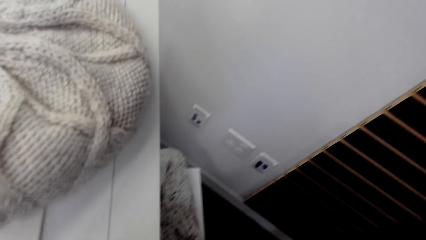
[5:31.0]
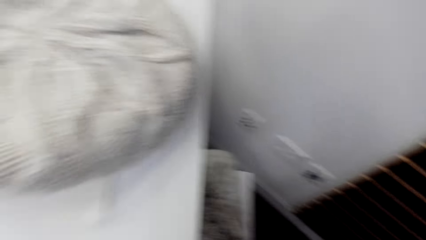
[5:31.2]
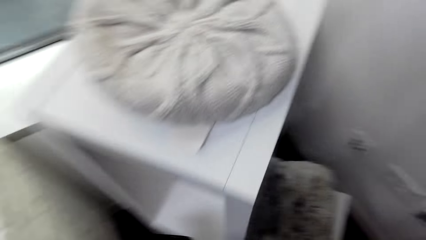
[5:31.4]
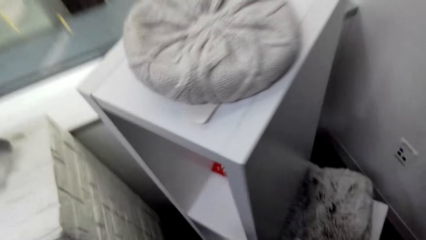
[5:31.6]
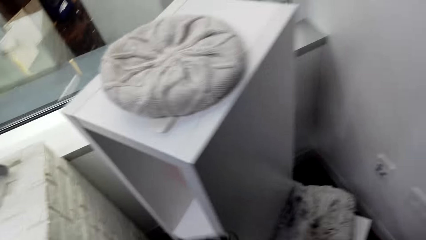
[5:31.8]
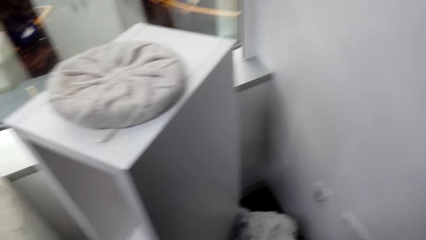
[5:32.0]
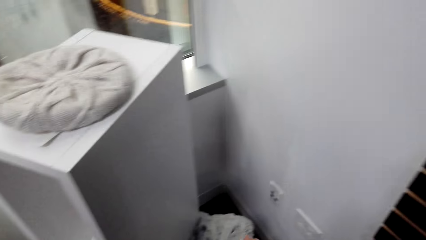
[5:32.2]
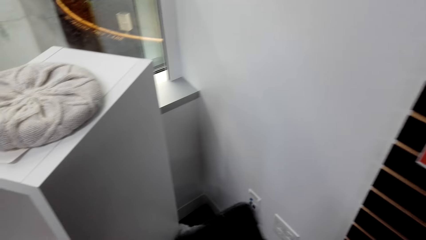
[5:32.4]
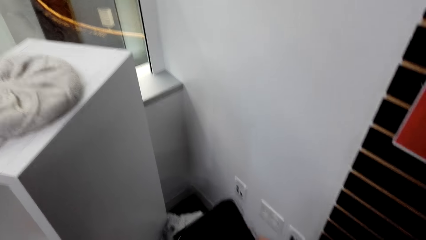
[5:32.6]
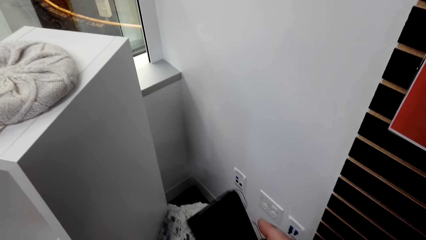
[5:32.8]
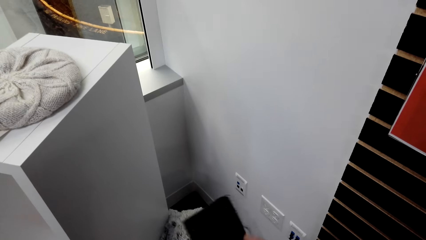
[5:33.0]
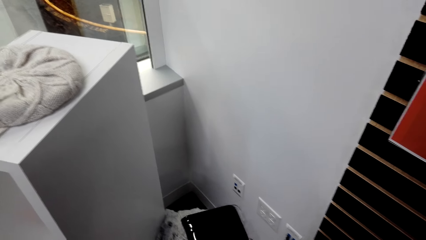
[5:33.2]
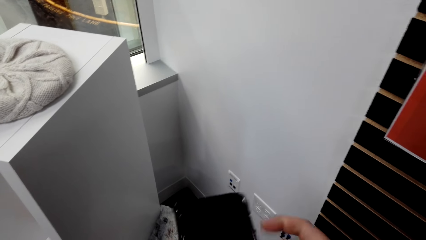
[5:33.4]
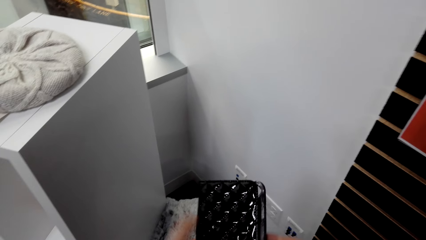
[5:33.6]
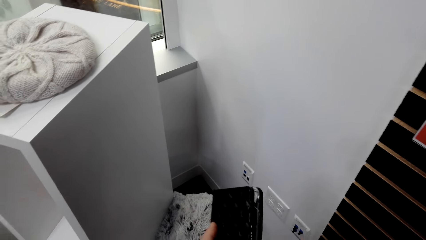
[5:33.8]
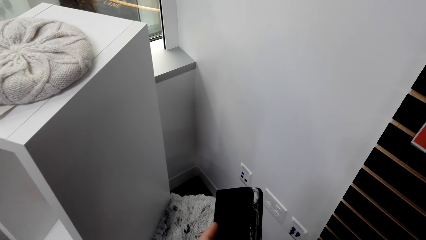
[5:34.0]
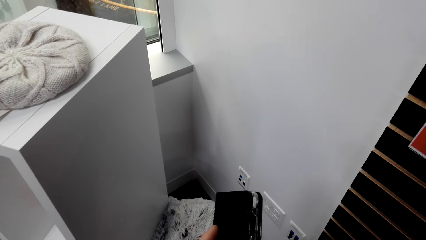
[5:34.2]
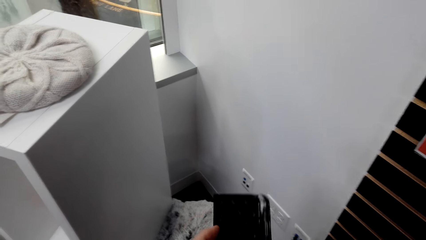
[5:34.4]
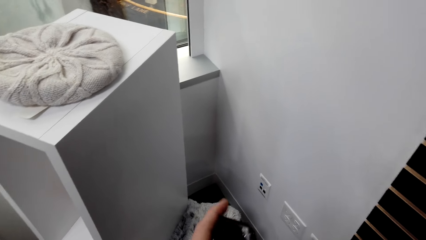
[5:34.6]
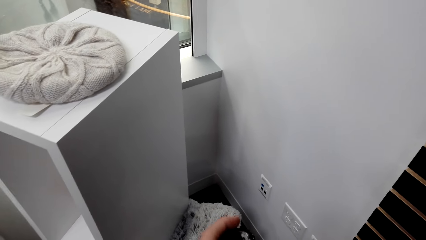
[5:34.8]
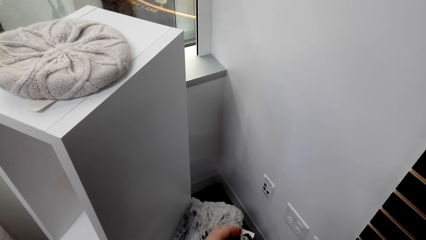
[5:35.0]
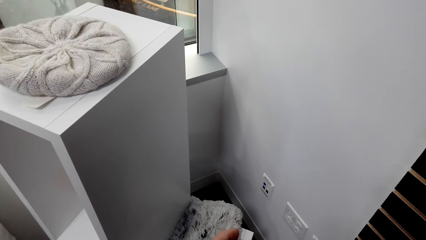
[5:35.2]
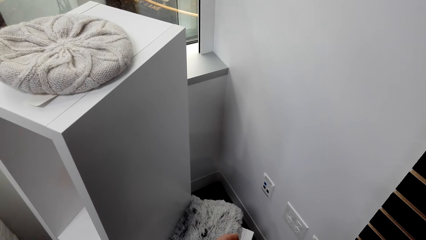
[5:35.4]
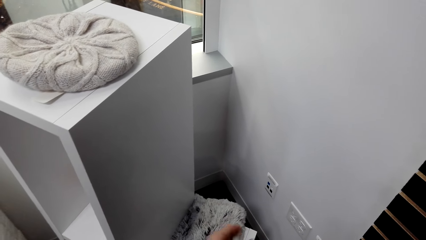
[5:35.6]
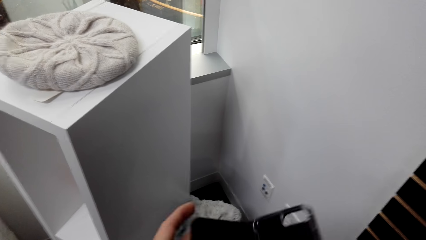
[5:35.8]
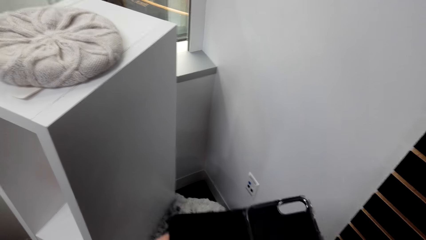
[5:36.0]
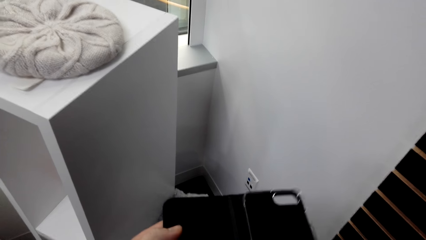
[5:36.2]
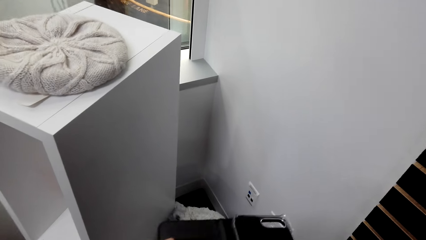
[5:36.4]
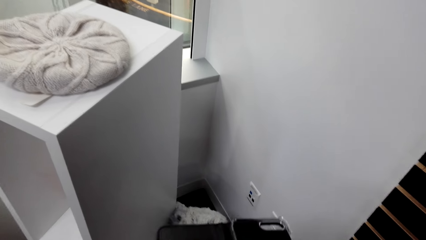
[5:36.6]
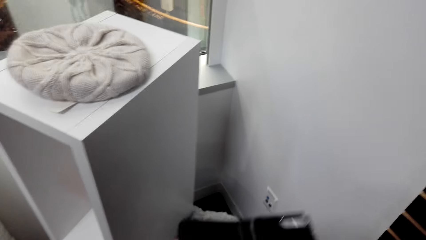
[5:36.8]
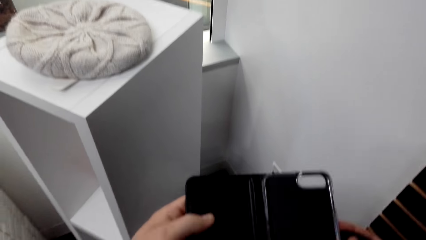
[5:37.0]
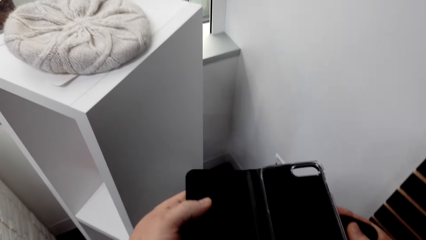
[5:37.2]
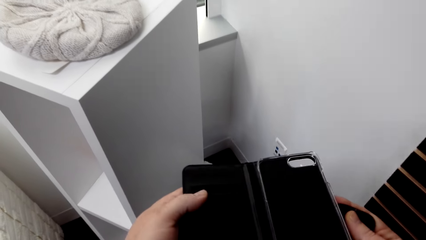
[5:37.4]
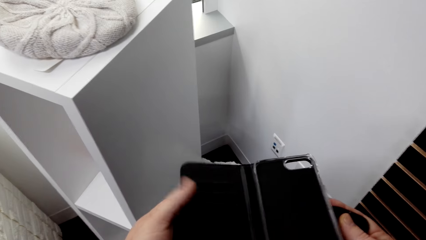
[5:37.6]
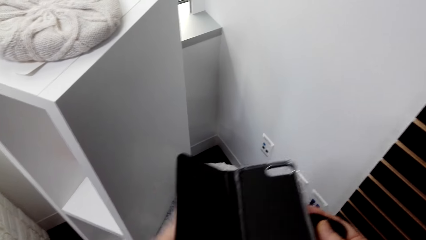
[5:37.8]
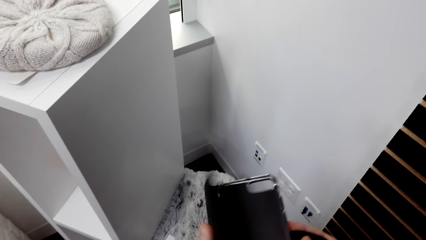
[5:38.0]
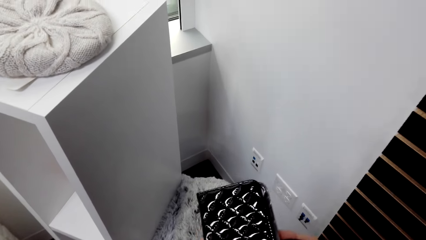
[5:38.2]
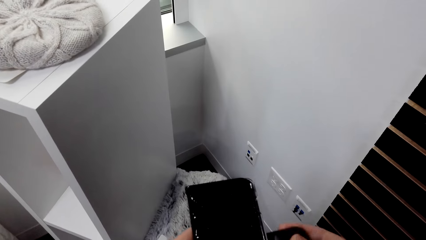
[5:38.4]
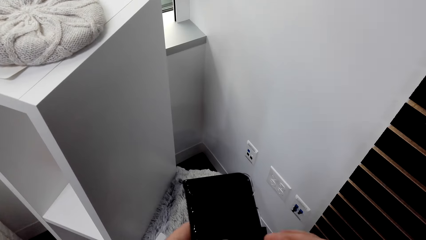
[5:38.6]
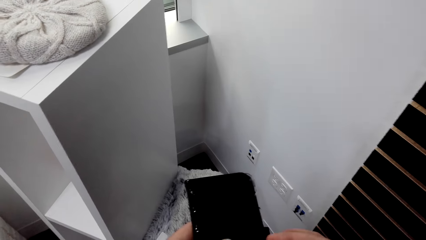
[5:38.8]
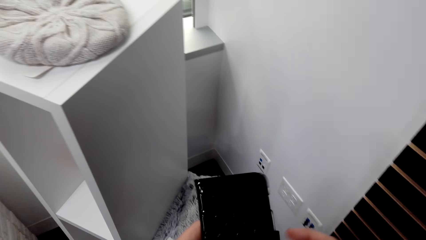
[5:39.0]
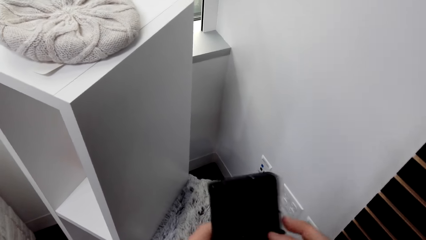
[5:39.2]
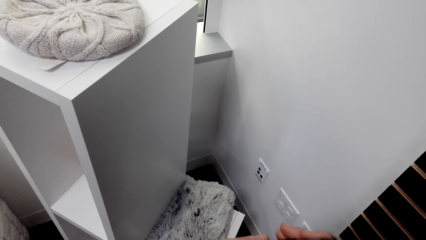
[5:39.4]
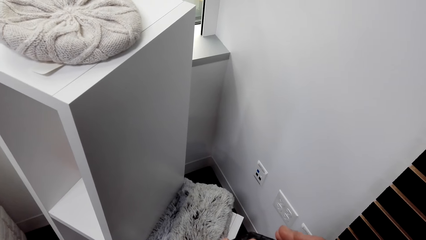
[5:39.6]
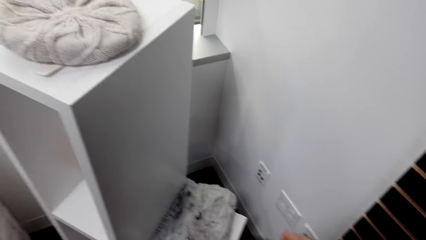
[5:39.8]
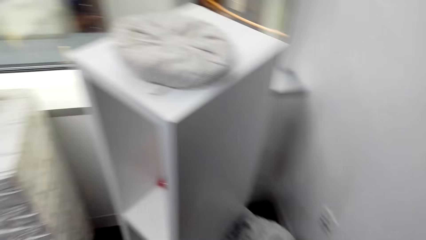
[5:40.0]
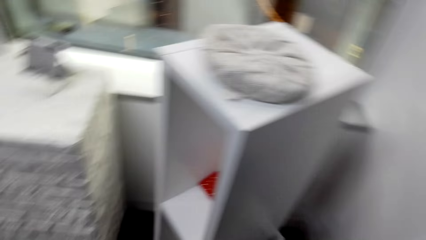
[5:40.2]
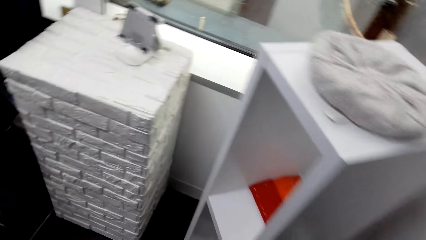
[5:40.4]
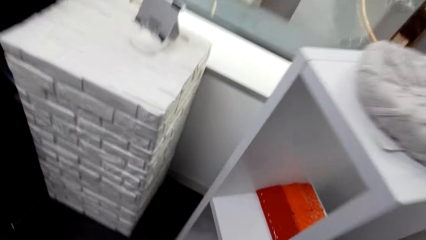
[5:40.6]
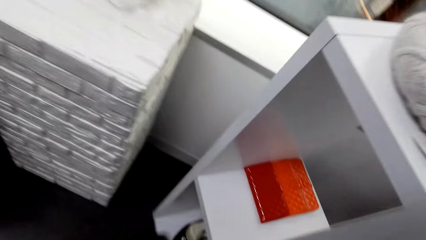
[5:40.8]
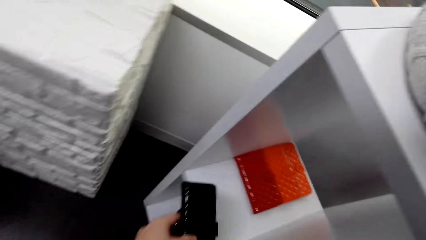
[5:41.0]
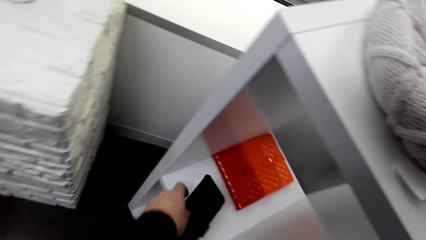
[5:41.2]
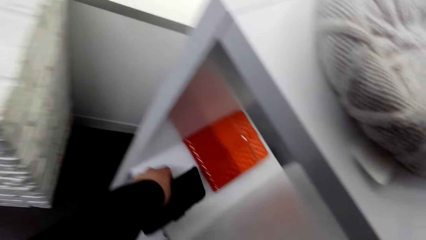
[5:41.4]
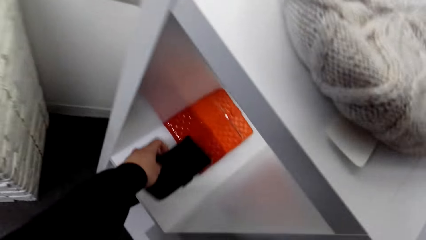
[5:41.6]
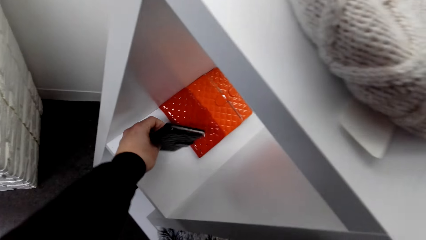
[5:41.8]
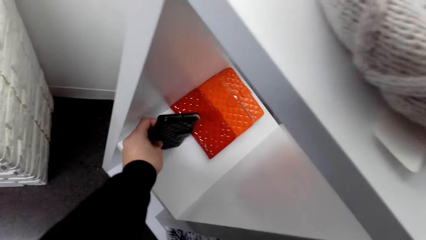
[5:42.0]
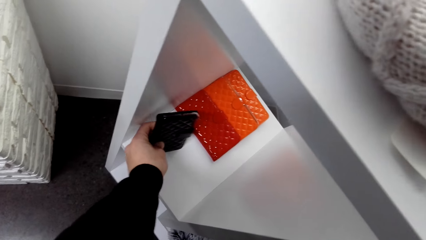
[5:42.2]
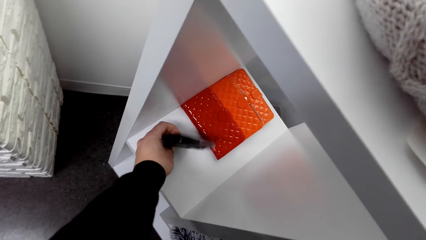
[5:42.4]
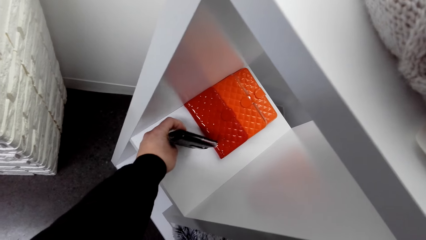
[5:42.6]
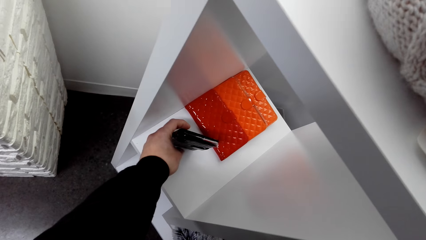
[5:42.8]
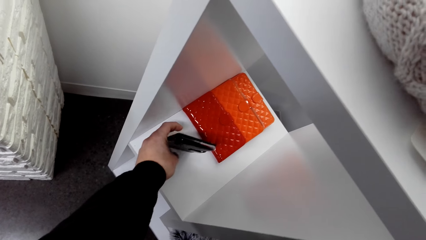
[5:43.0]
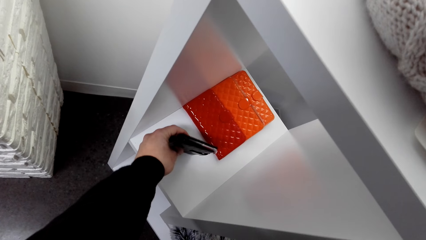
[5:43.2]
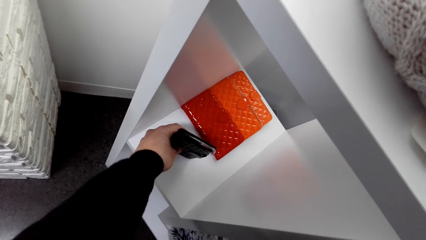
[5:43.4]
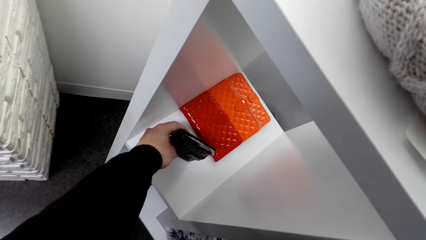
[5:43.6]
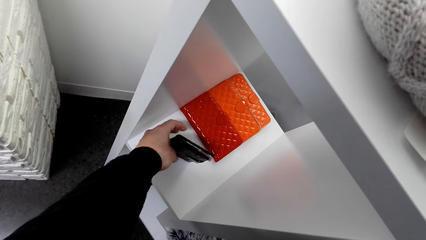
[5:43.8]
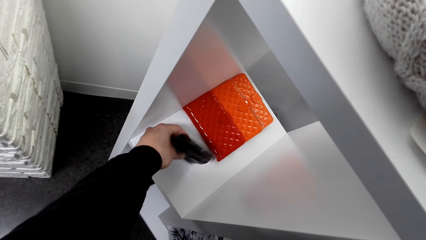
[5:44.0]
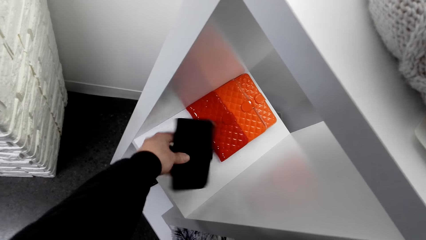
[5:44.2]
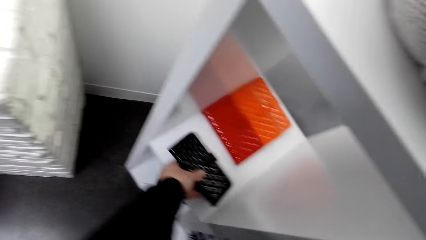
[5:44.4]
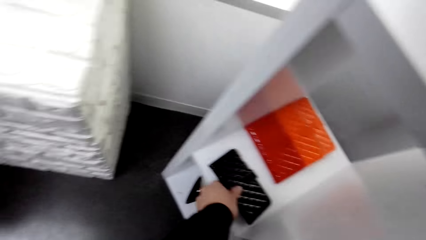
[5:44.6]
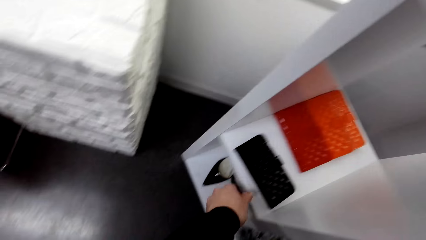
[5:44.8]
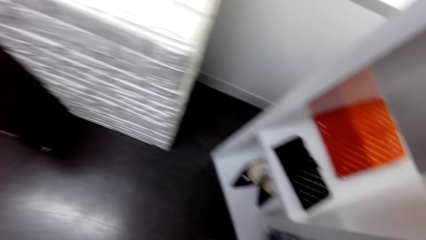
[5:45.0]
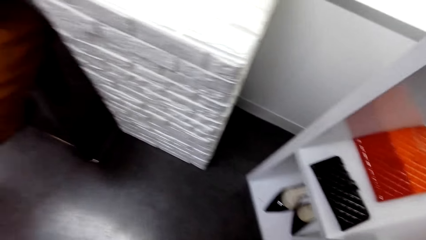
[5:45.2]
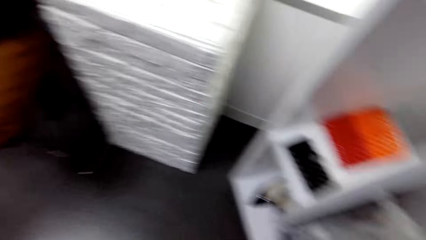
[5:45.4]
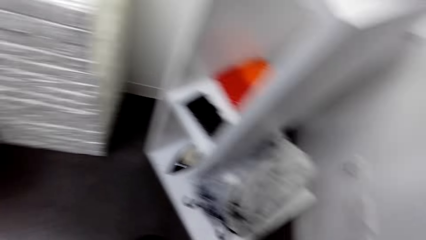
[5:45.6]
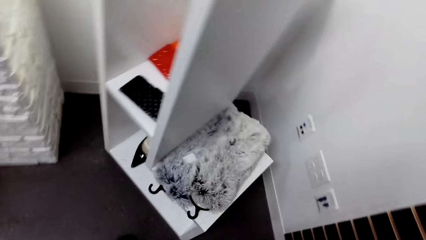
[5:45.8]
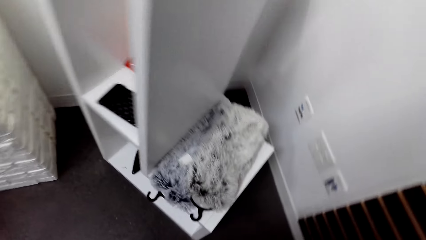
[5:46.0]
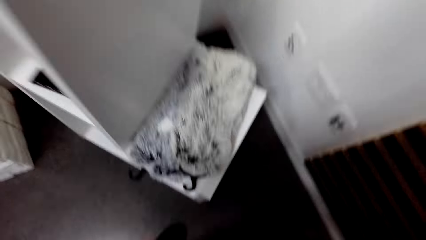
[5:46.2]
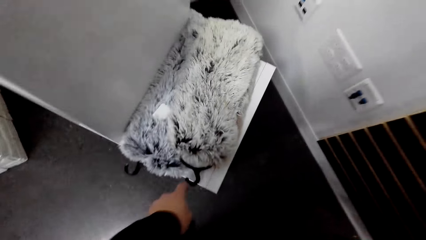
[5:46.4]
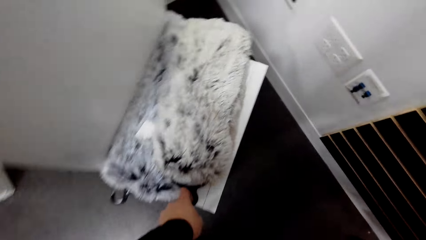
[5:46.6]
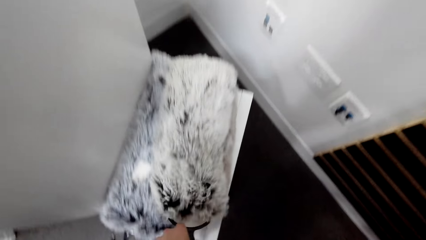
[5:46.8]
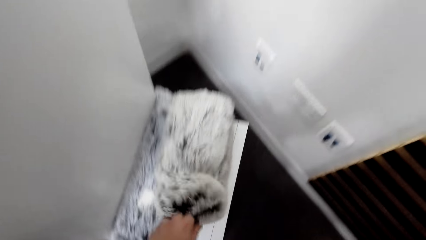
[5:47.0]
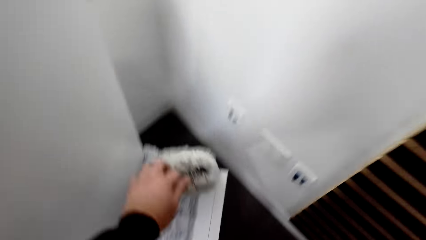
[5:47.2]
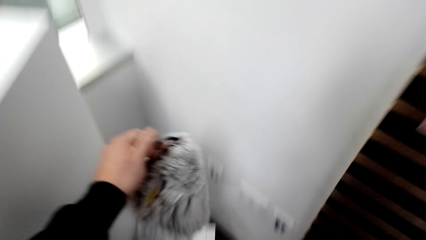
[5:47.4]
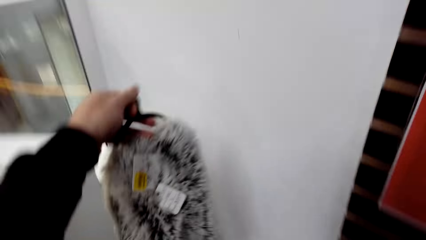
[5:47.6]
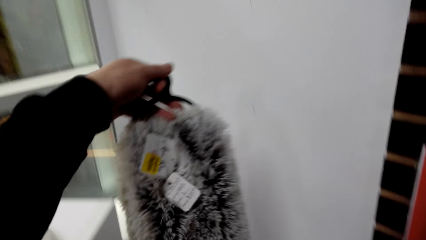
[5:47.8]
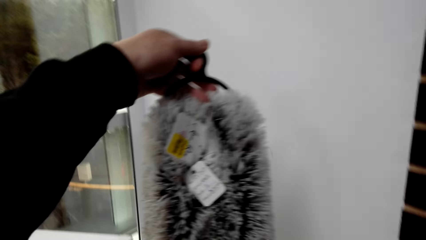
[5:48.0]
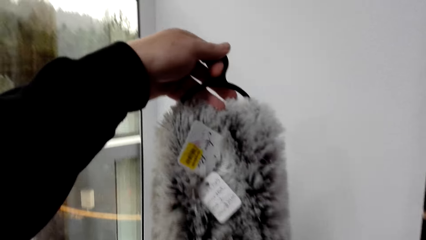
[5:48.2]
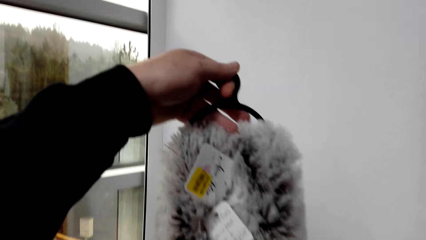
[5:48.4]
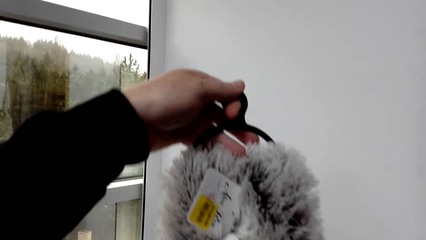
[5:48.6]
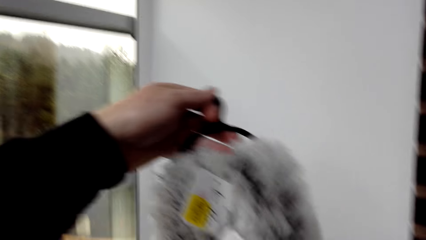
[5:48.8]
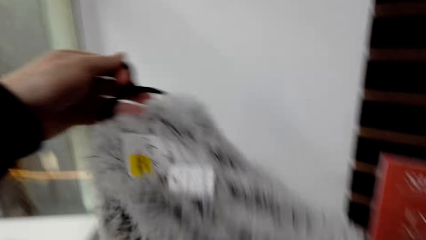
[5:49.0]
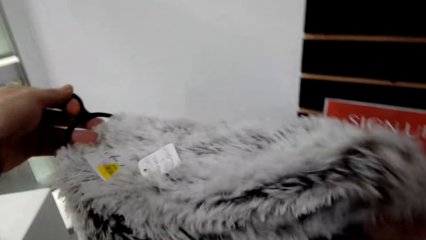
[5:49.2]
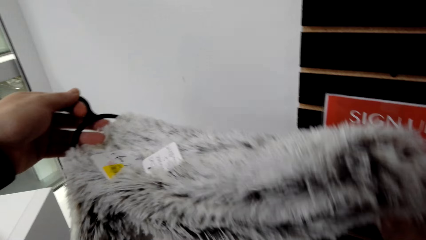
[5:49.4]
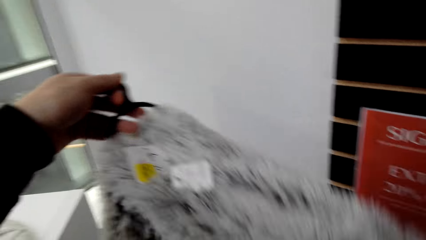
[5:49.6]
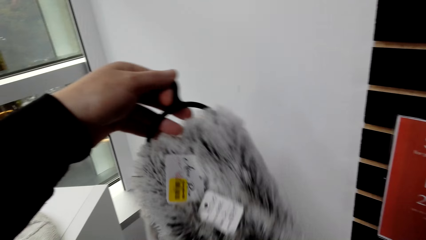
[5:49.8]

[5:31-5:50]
The camera wearer picks up a pouch. They open the cover. They hold the pouch. They open the pouch. They lock the cover back. They position the phone in the stand. They drop the pouch. They hold the pouch. They drop the pouch. They pick a scarf from the stand. They stretch the scarf.
